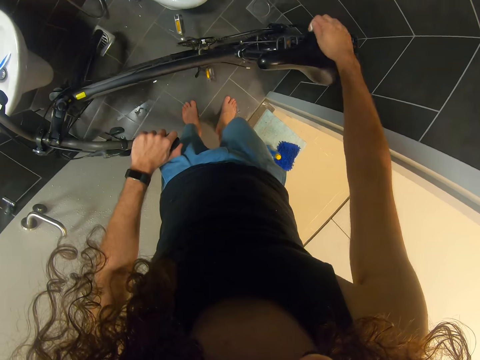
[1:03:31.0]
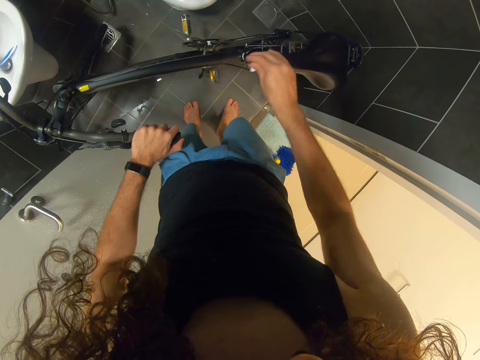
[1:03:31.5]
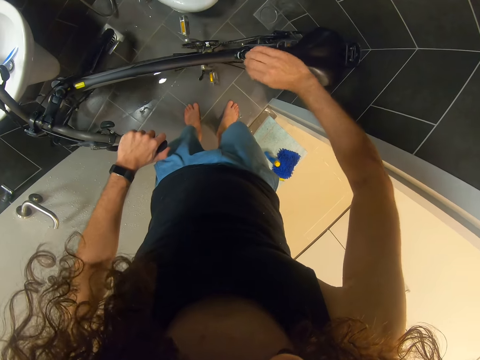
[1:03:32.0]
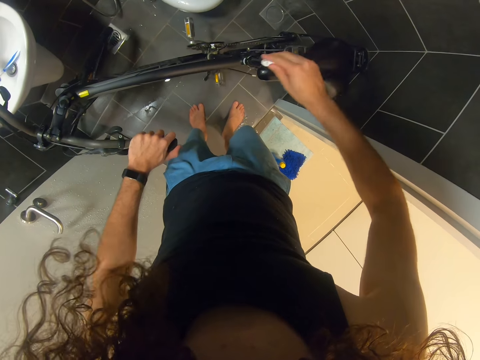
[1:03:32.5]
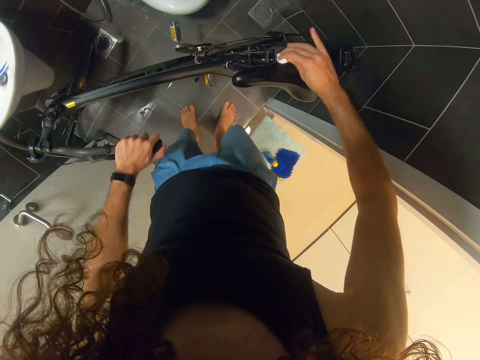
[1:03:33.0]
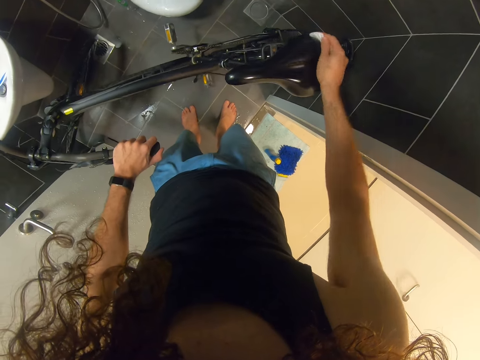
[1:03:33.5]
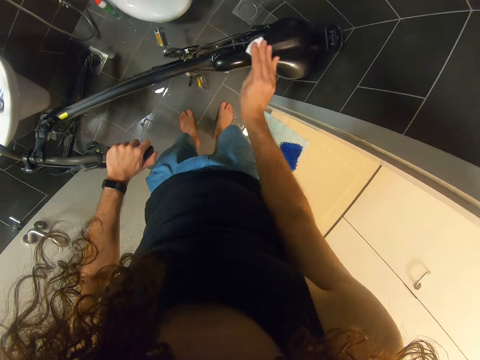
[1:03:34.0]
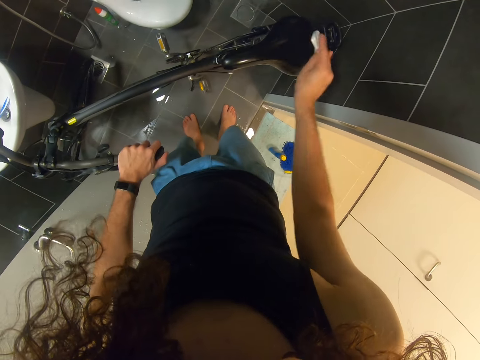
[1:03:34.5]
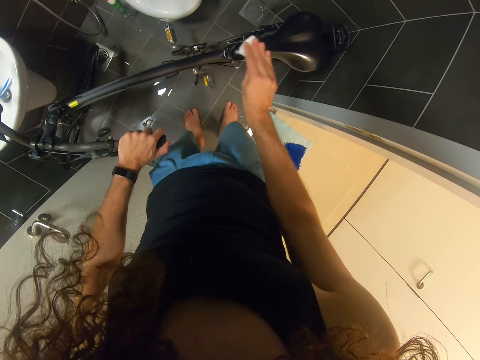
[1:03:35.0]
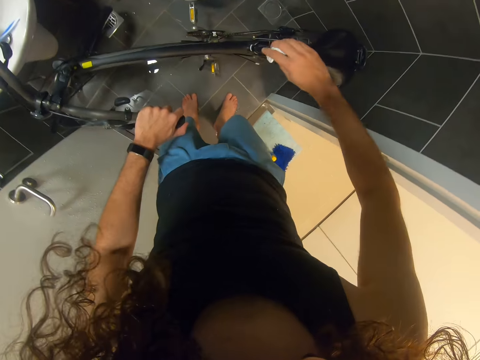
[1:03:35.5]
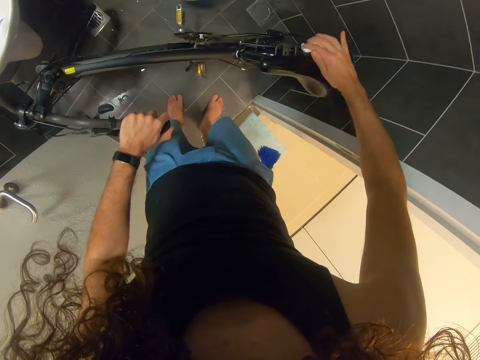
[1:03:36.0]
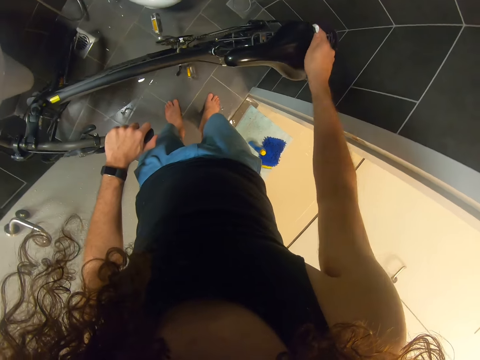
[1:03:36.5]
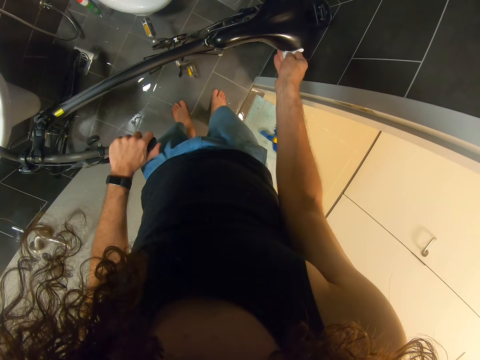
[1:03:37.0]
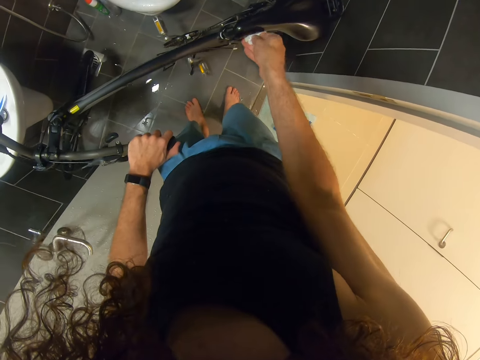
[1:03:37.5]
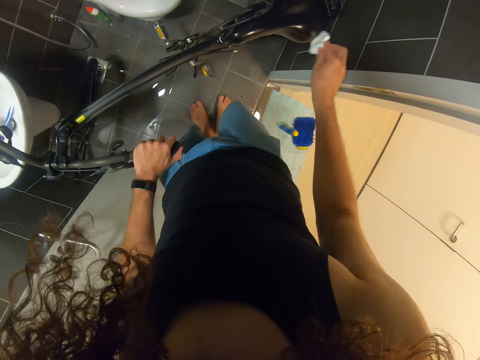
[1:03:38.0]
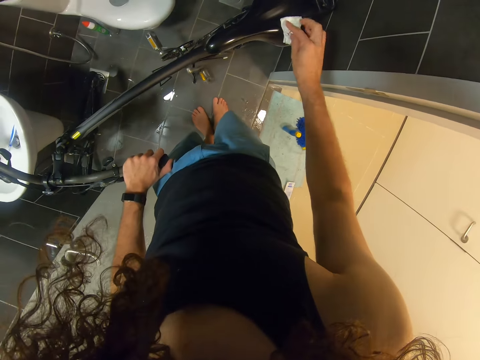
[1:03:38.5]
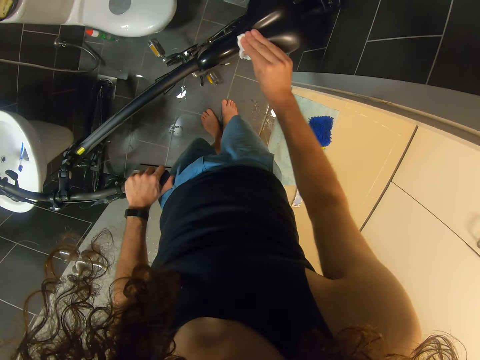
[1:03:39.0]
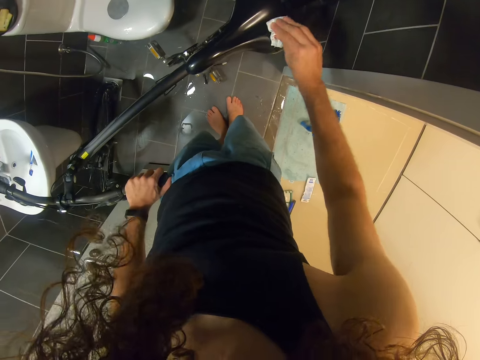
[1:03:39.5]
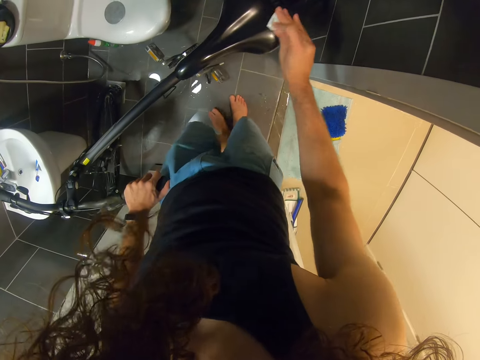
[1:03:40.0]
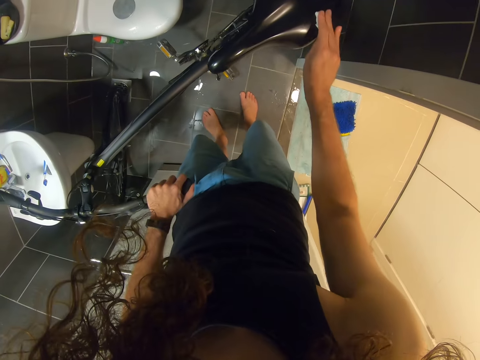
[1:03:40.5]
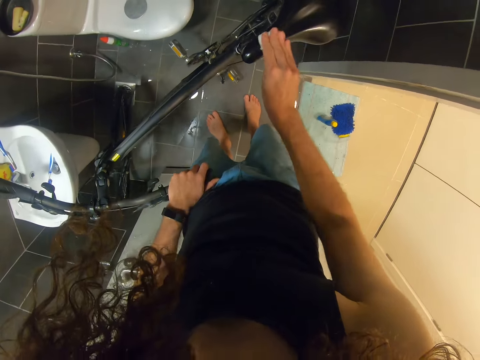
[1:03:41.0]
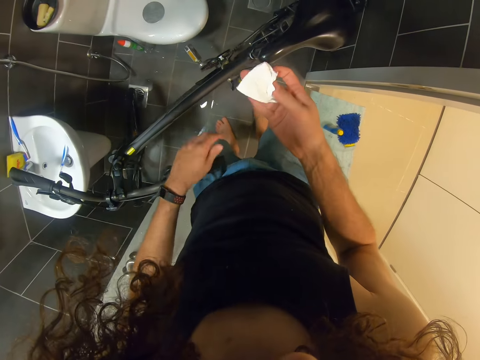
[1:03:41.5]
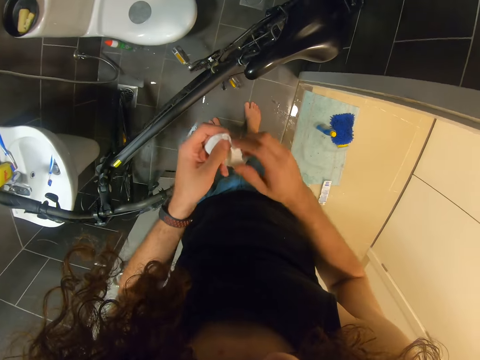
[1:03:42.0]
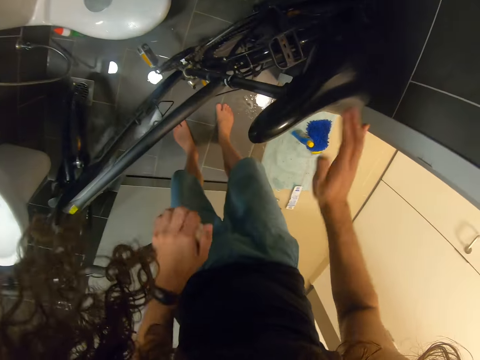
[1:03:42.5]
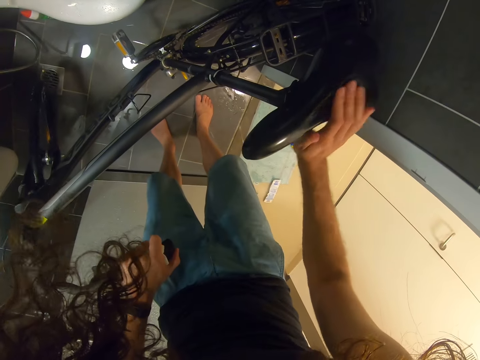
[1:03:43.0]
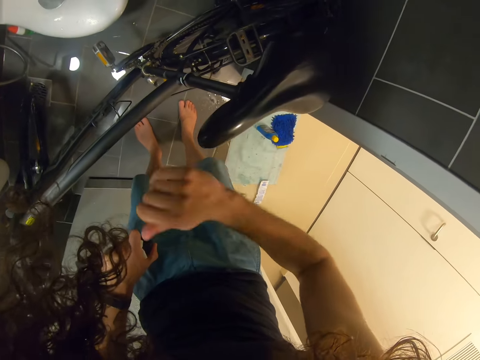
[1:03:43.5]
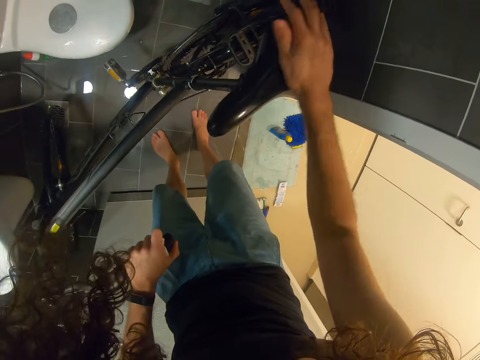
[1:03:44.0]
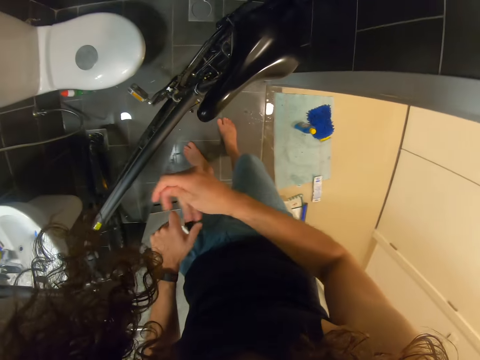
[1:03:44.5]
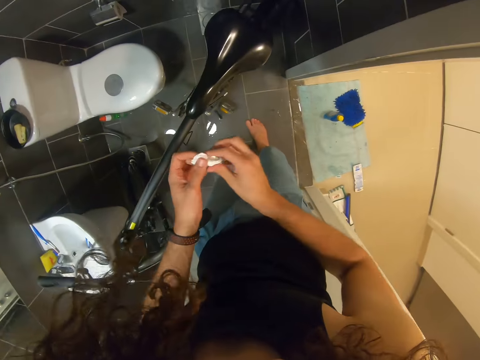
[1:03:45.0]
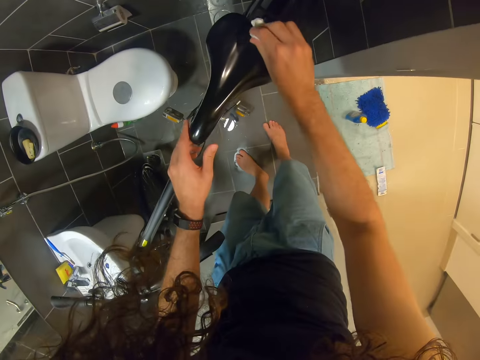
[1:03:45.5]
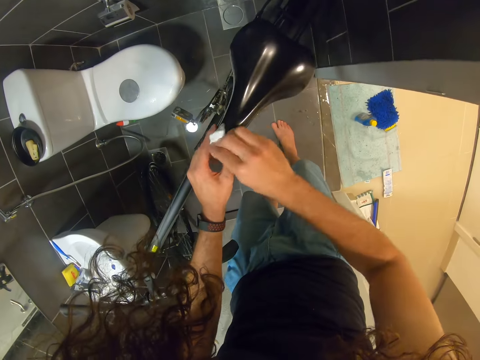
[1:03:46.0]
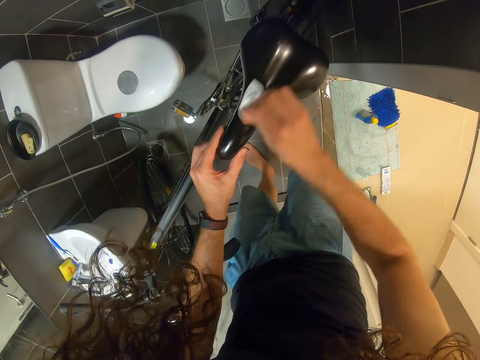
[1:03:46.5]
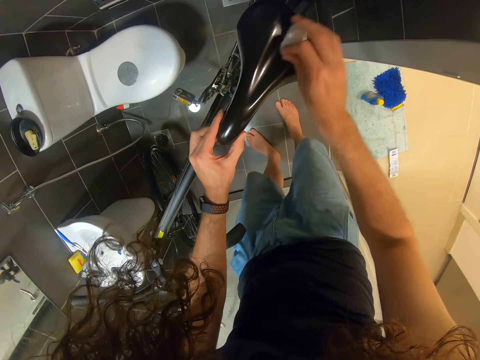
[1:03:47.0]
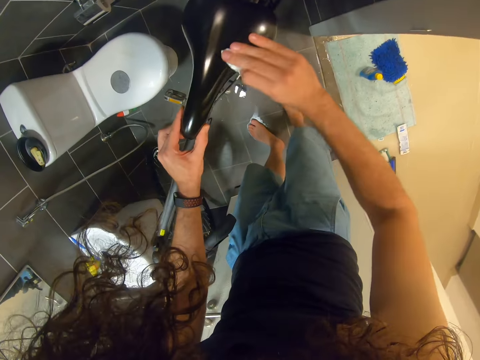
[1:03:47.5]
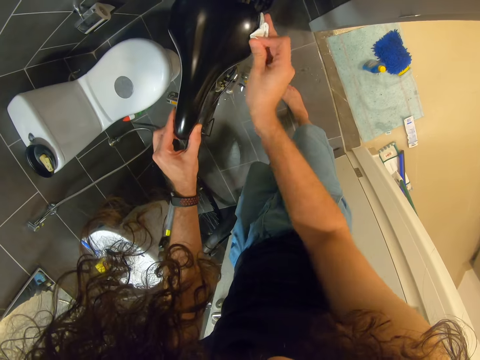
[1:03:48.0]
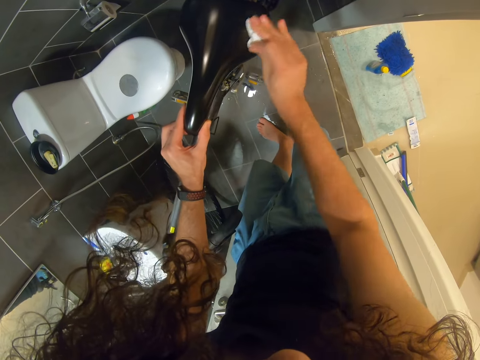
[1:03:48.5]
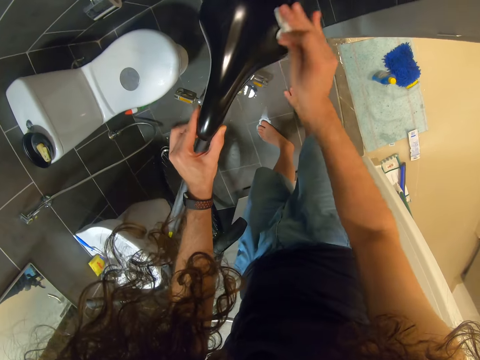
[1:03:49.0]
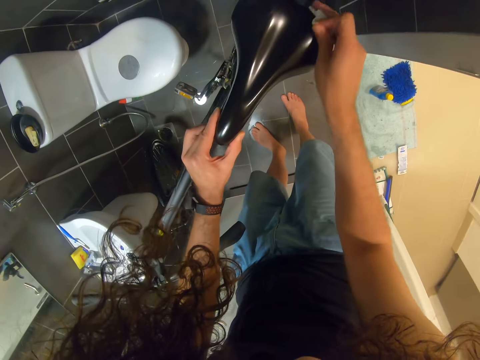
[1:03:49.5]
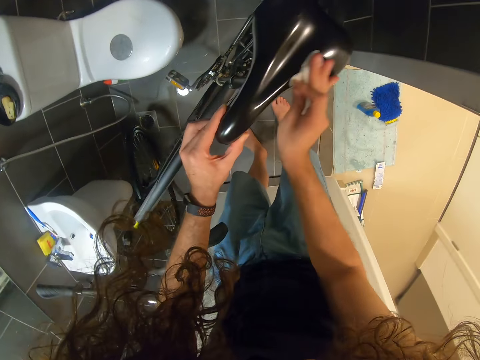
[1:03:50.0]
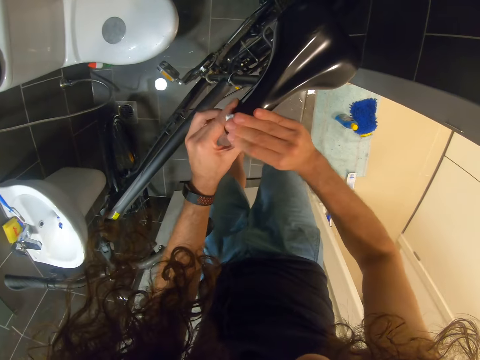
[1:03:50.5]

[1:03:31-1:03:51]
The camera wearer holds a paper tissue on the left hand. They wipe the saddle with the hand. They wipe the saddle with the paper tissue.

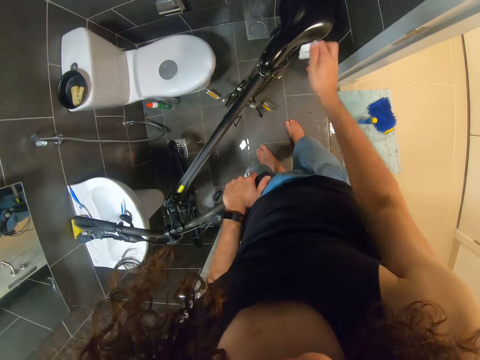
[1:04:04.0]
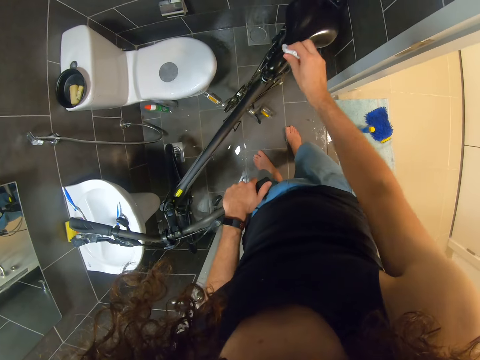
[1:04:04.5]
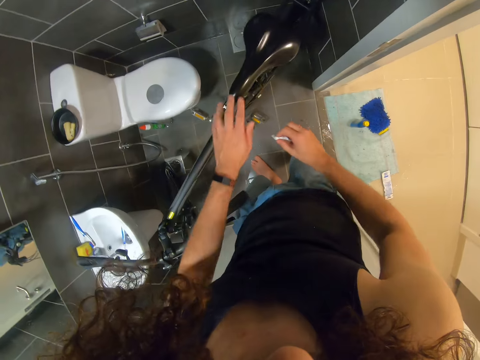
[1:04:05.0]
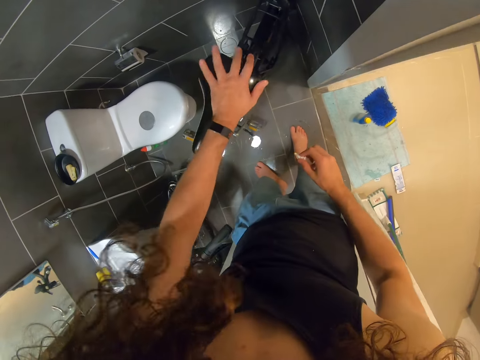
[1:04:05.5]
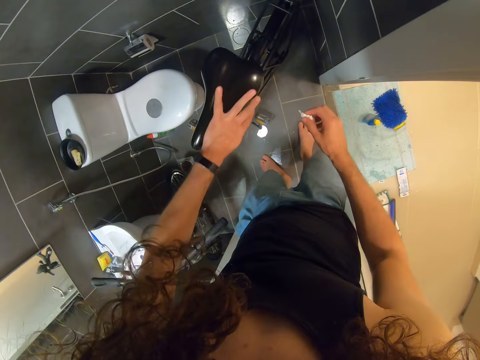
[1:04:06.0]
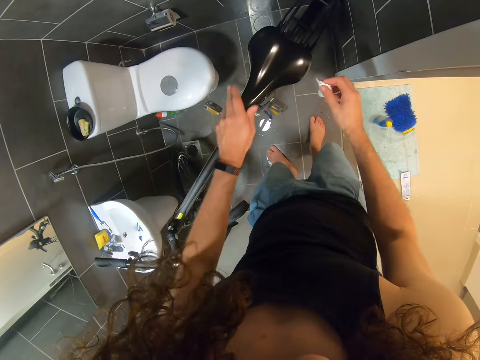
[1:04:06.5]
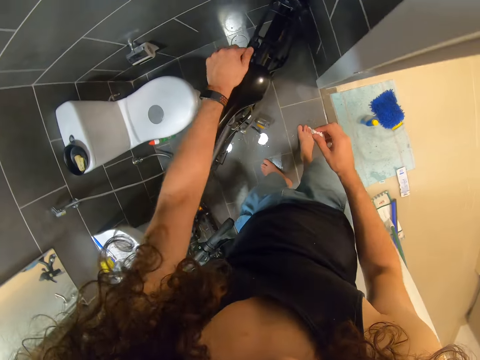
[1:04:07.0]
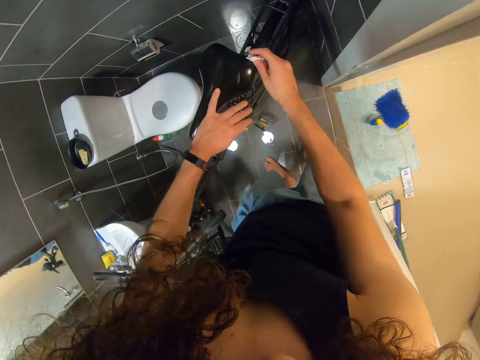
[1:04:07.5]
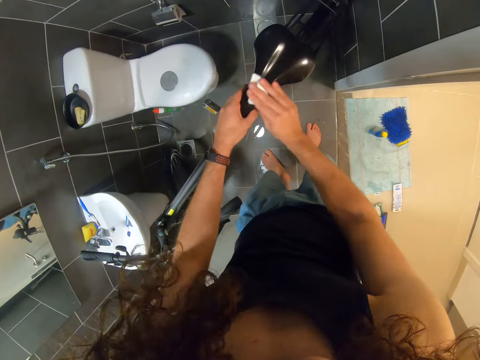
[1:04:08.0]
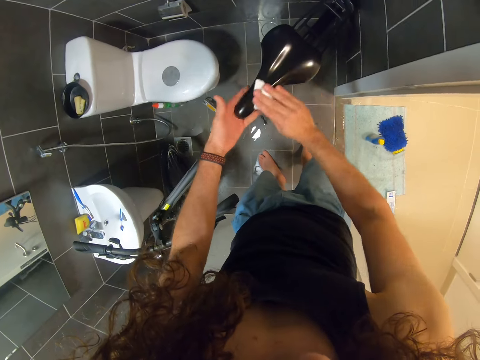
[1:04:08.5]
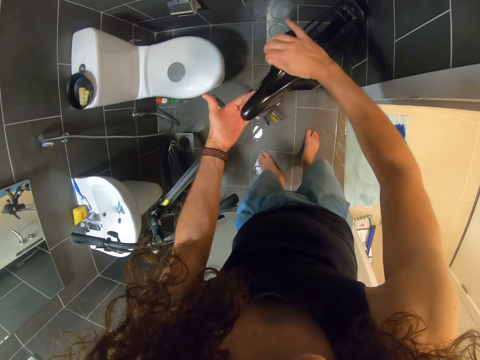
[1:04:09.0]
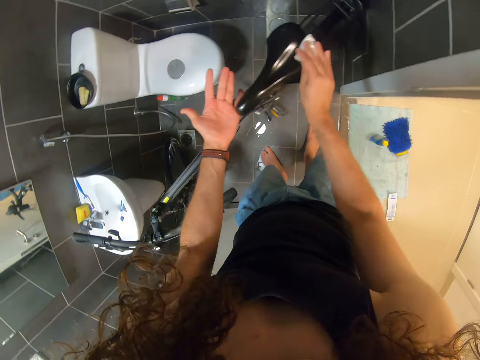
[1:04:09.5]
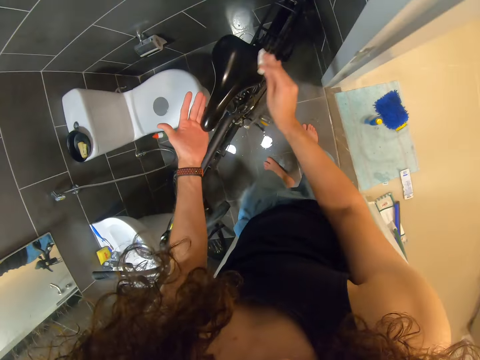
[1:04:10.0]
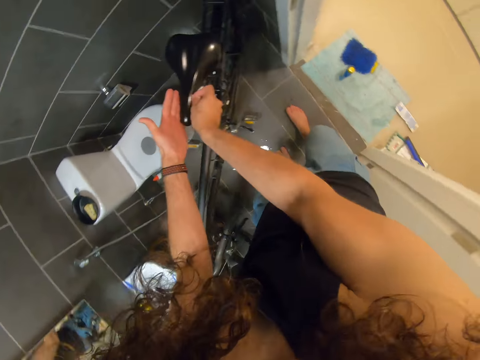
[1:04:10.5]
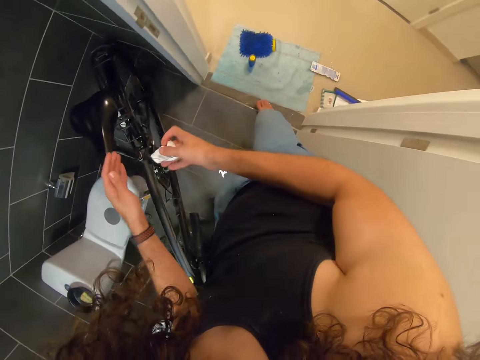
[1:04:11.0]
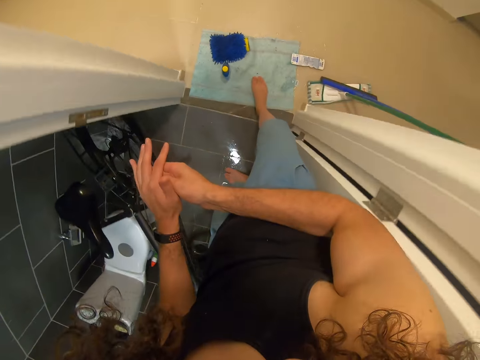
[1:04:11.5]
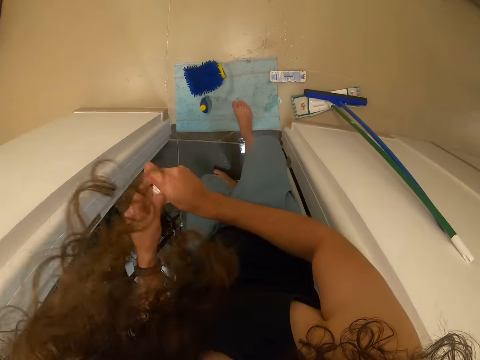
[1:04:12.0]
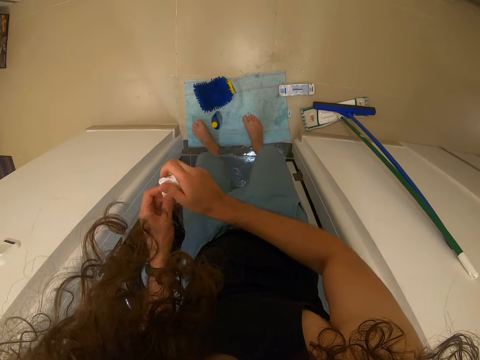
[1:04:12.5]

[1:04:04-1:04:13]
The camera wearer feels the texture of the saddle. They wipe the saddle with a paper tissue. They hold the paper tissue.
